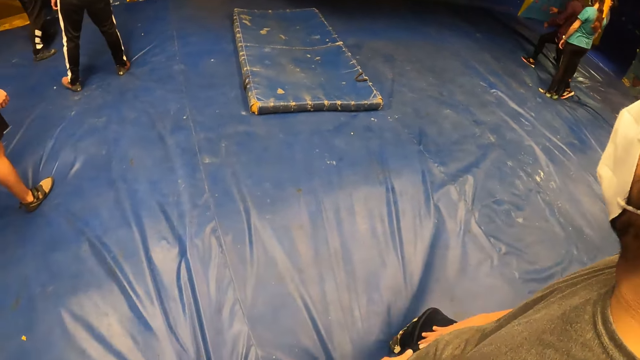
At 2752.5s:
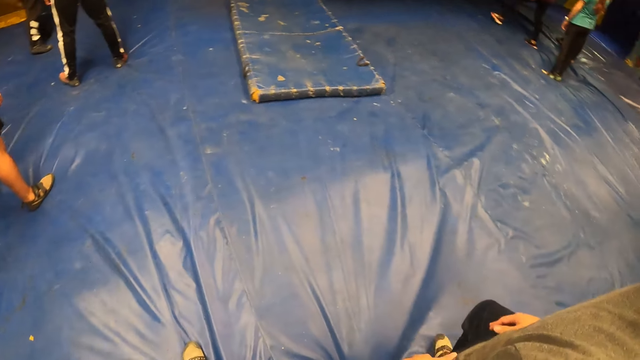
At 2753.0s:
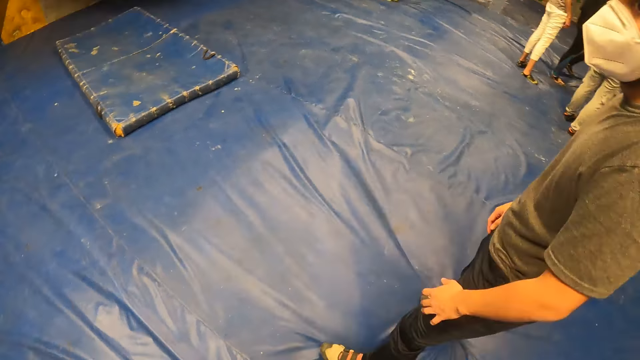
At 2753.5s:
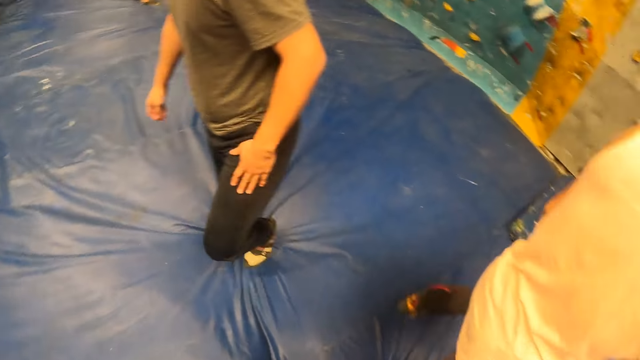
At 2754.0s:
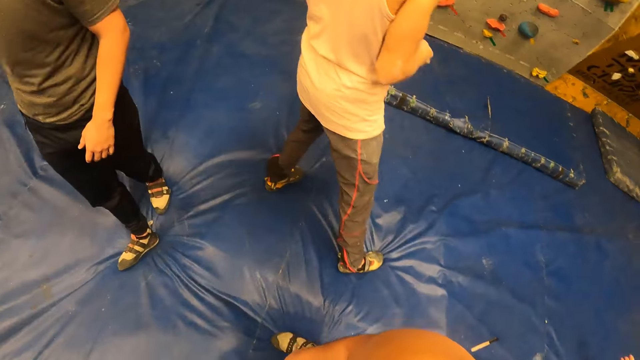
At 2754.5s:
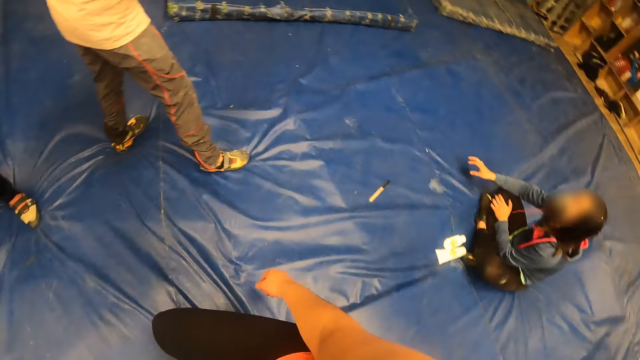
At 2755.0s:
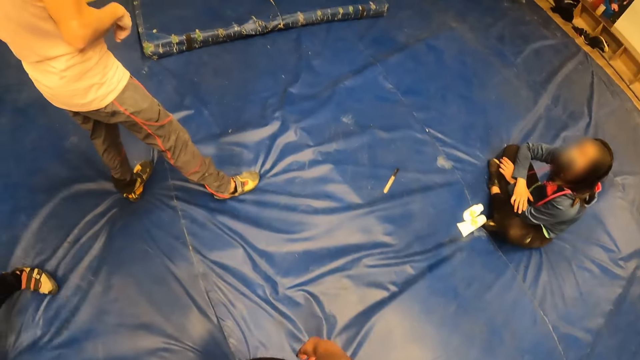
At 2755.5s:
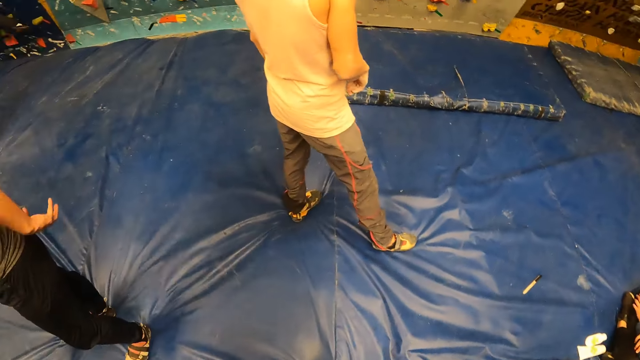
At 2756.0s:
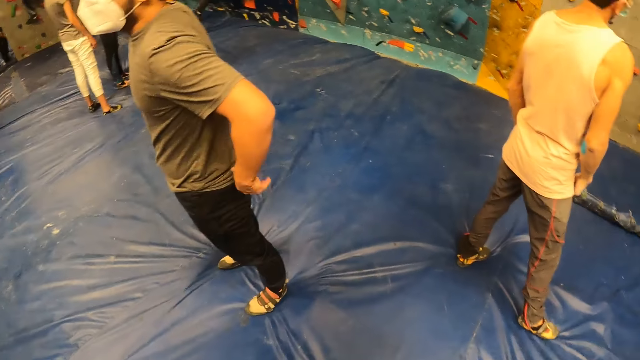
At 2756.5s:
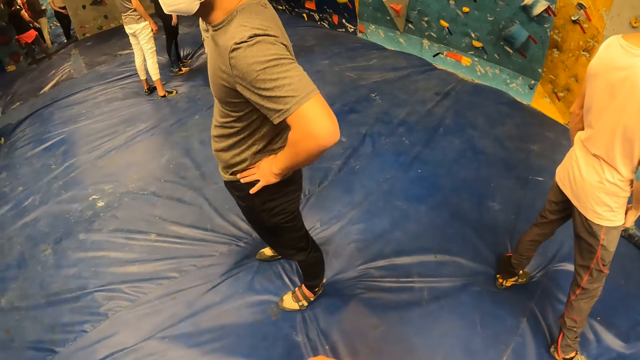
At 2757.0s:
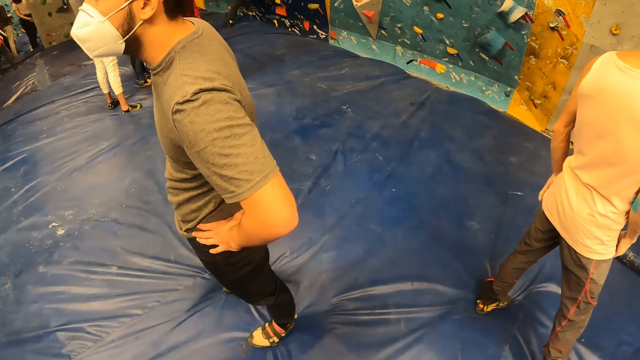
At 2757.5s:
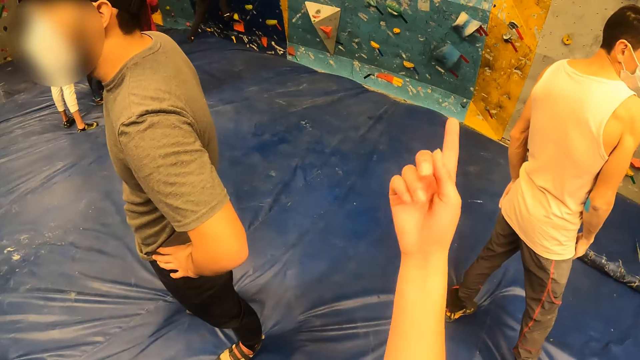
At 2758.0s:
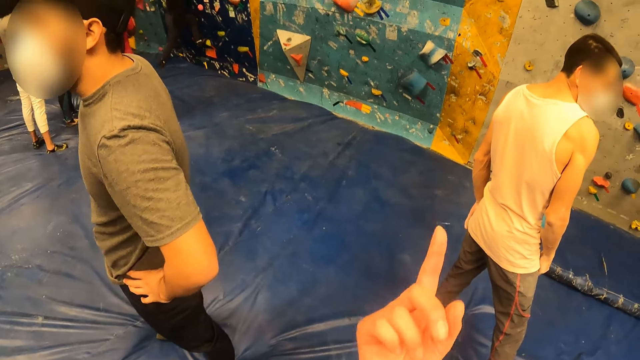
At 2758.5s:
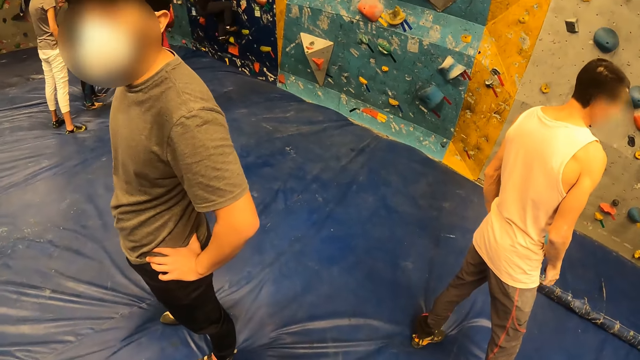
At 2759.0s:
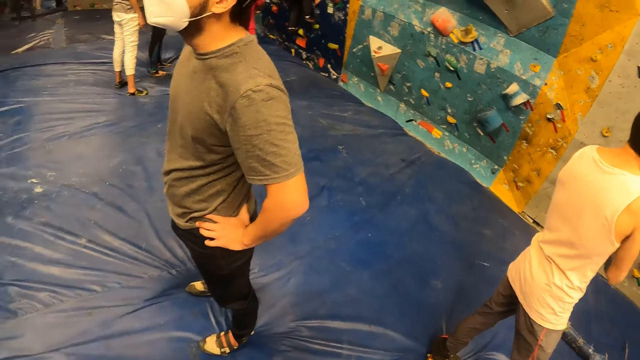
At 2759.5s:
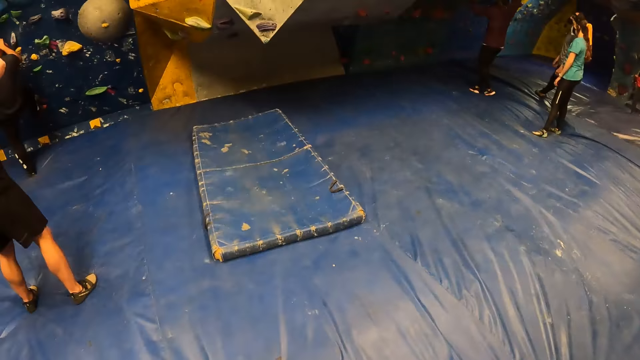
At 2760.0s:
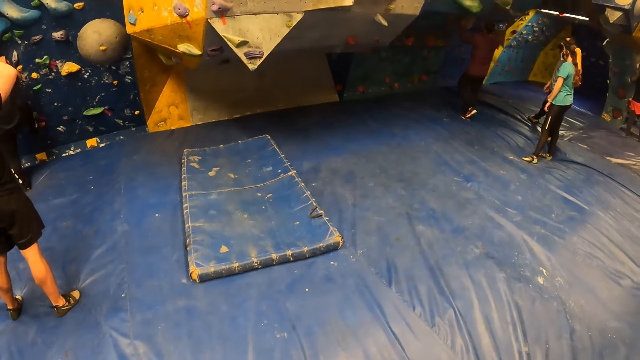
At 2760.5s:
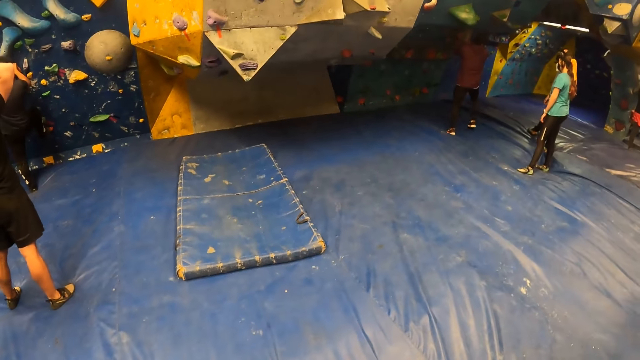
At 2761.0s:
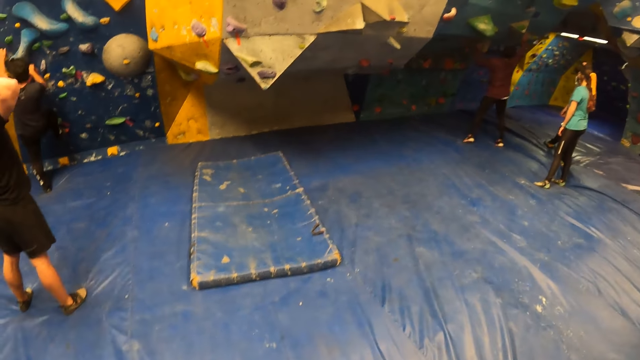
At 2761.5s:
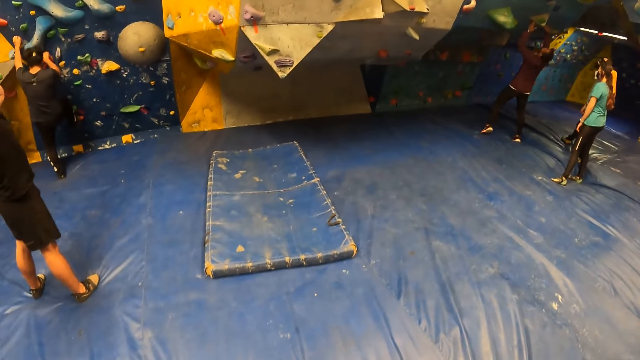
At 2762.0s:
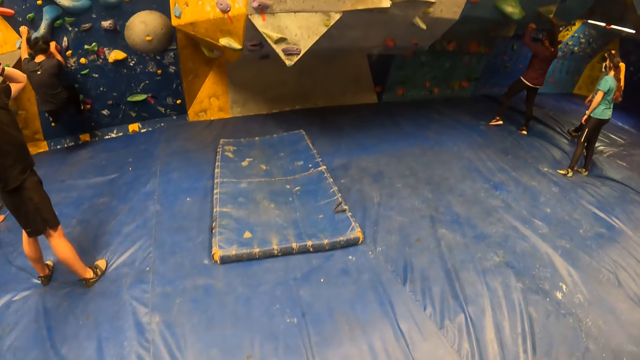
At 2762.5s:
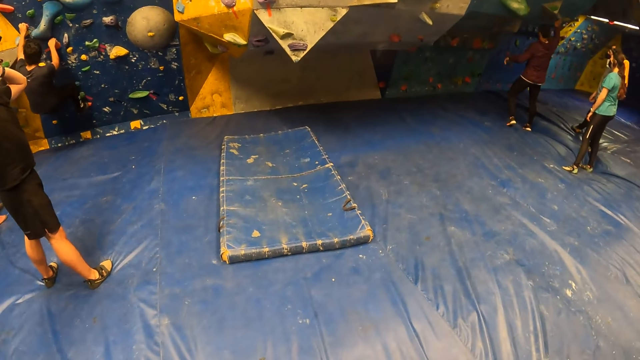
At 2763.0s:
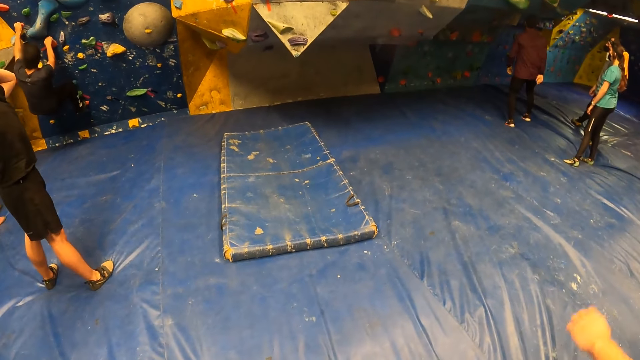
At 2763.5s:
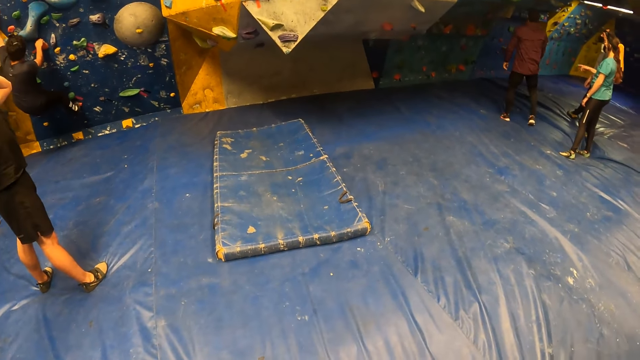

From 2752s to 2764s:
The camera wearer shakes the hand. They look around, point out, and look around. A man climbs the wall with both hands.

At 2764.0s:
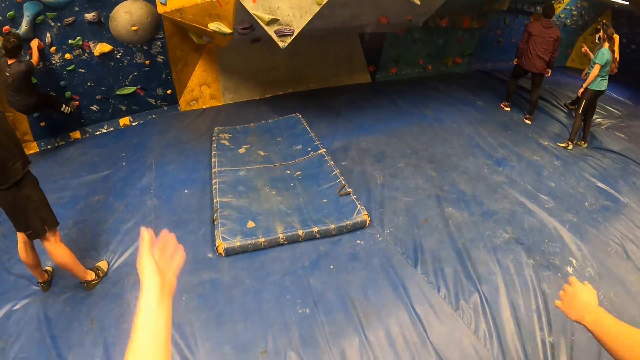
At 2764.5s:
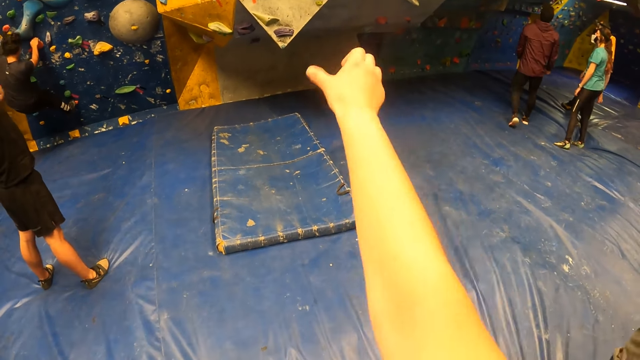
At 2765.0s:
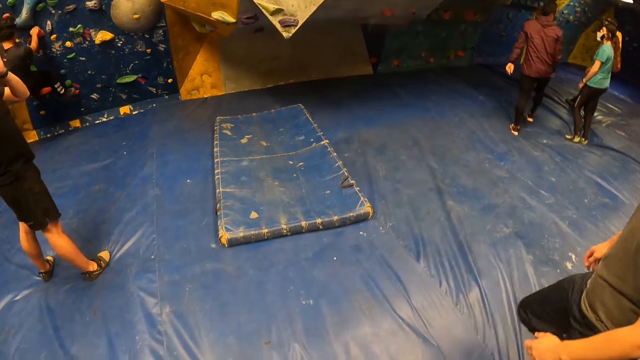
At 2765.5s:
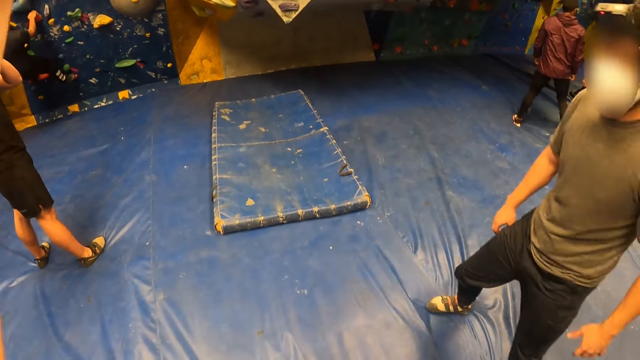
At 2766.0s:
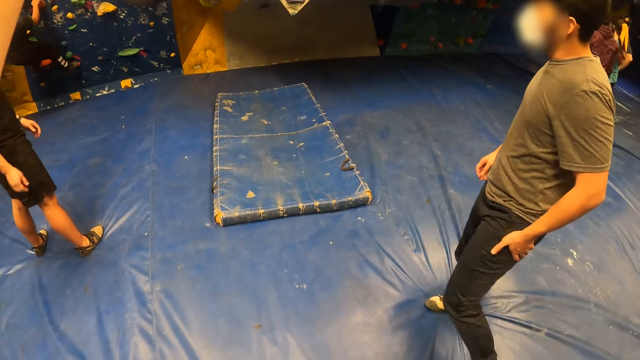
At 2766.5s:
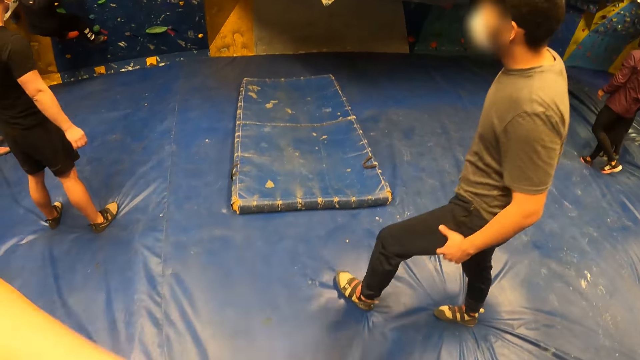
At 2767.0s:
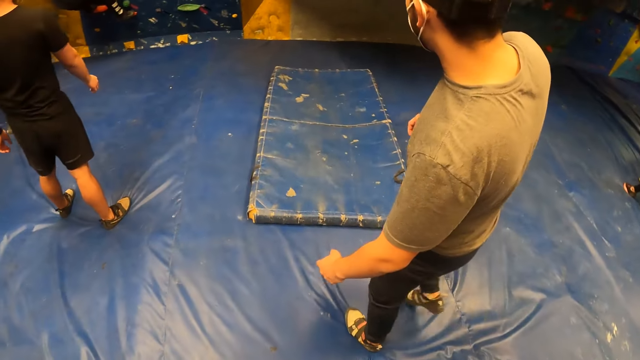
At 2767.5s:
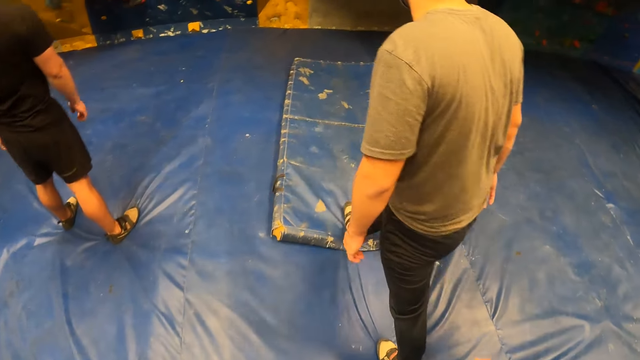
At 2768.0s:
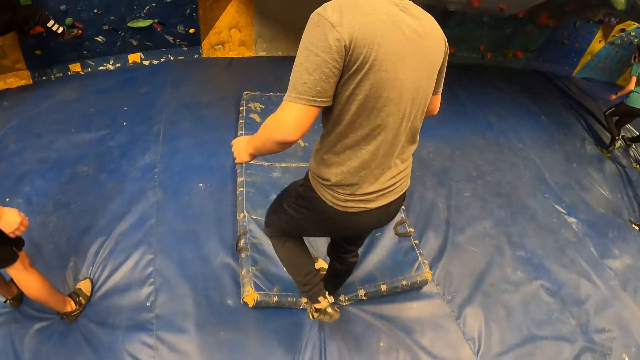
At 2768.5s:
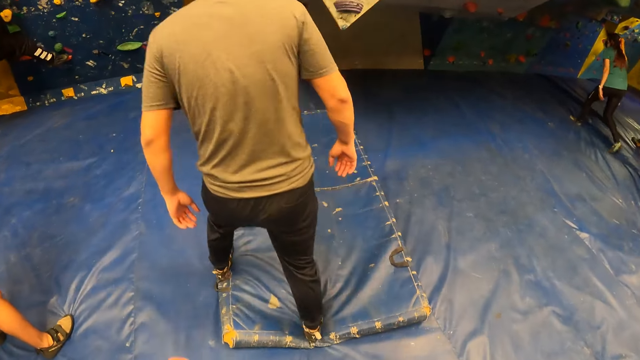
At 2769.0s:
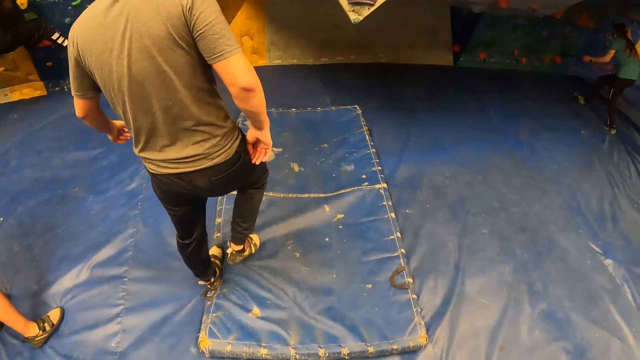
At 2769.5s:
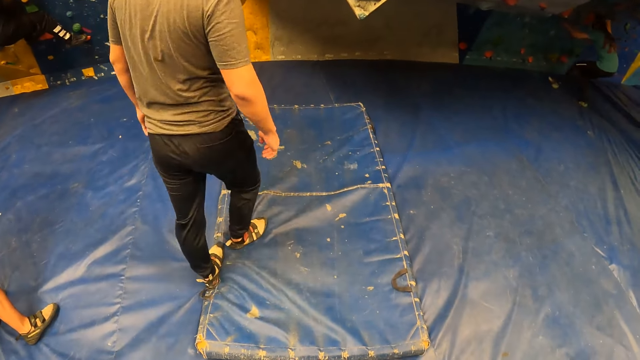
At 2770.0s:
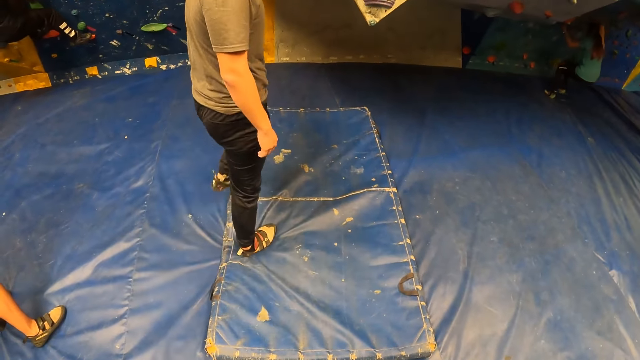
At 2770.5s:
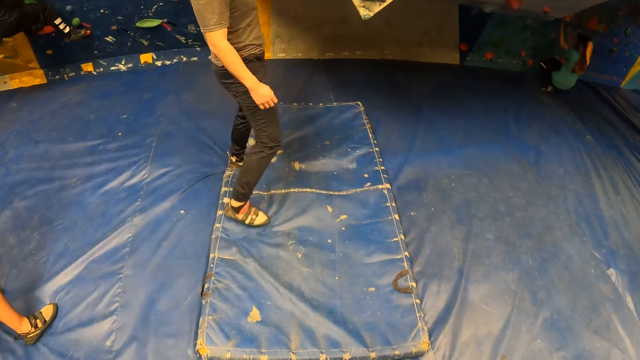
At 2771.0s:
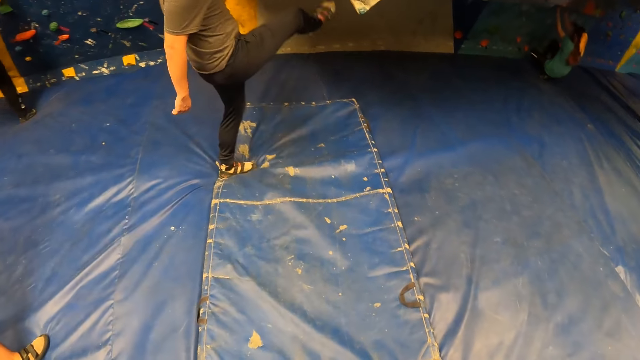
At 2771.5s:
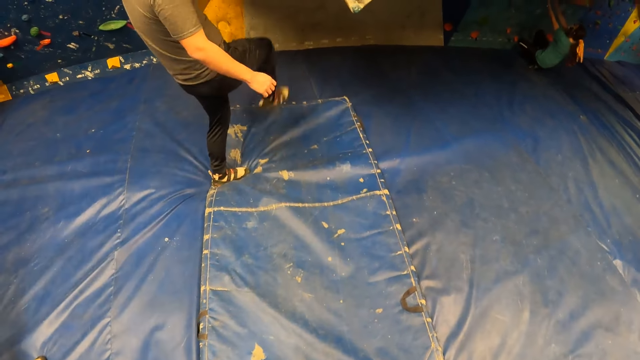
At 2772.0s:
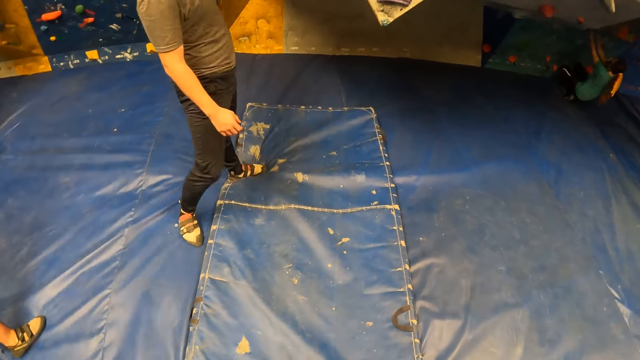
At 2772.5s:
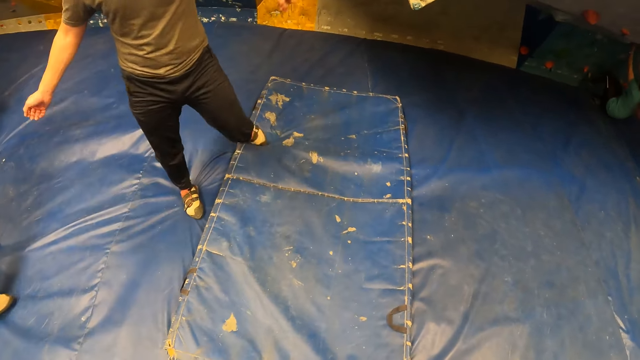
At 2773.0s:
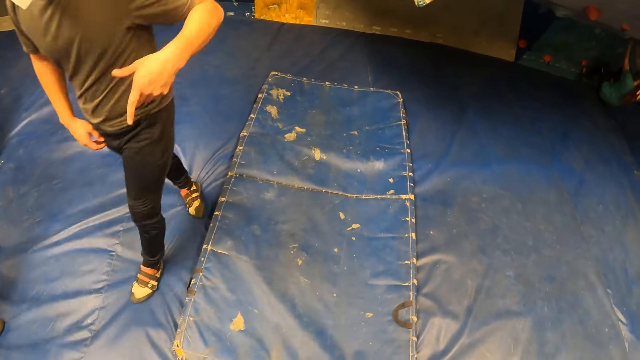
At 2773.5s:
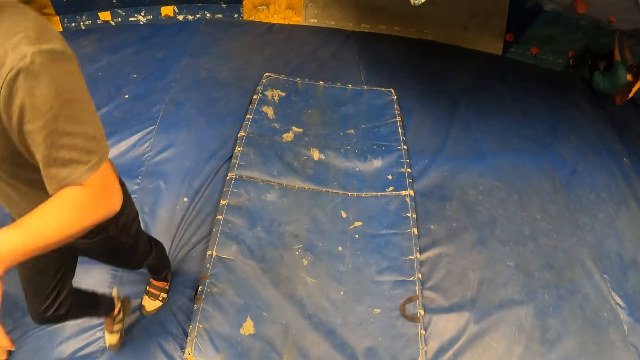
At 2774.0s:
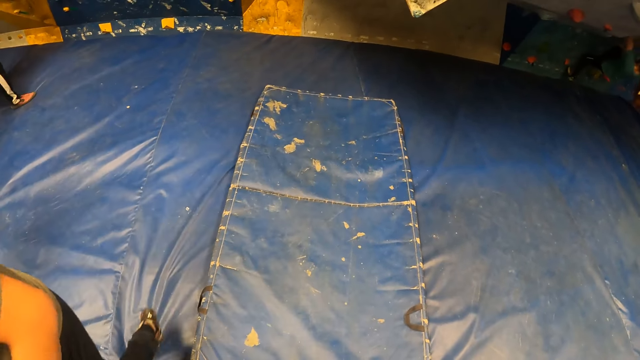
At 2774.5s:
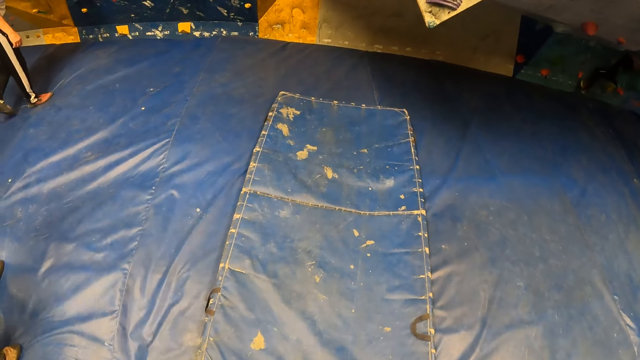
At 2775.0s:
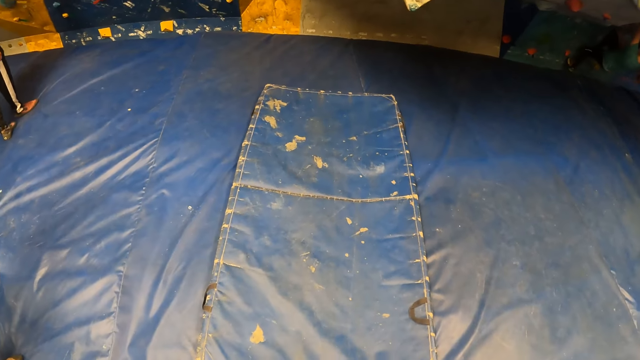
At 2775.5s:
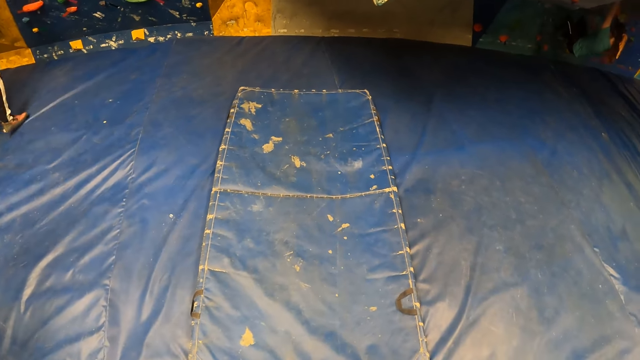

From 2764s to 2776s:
The camera wearer moves the hands. They look around. They move the hand. They look around. The man kicks the wall with his right leg.
